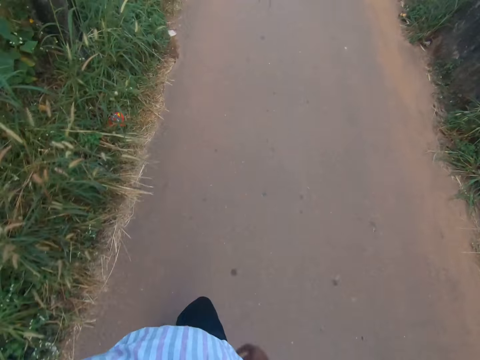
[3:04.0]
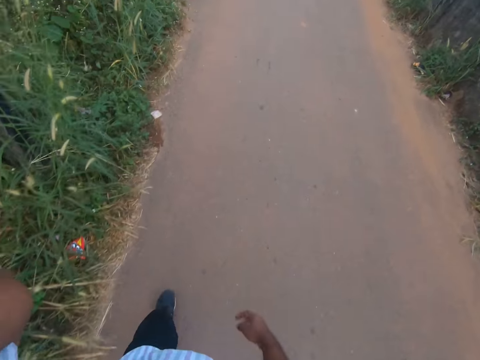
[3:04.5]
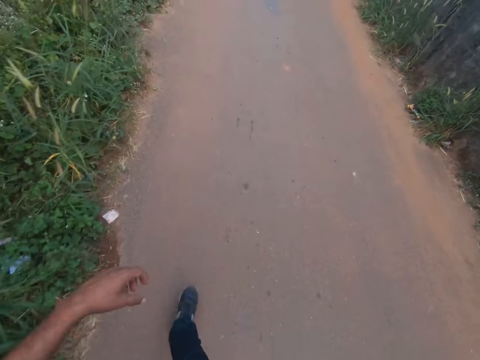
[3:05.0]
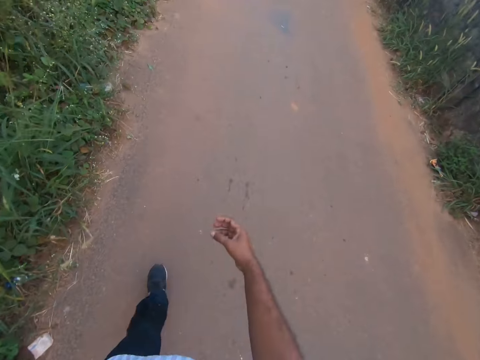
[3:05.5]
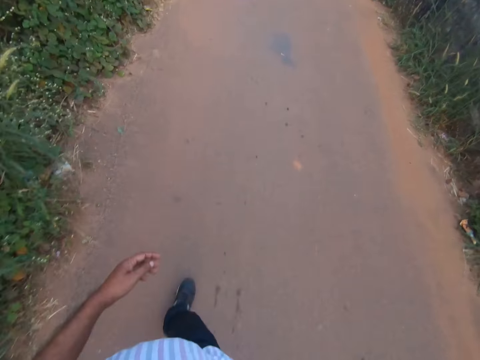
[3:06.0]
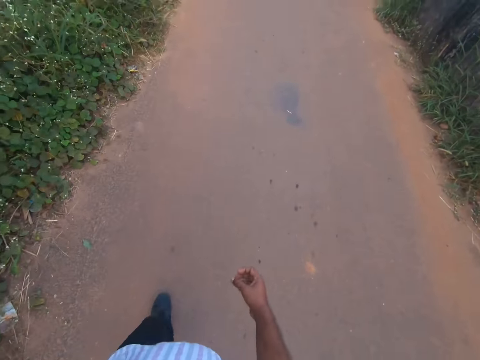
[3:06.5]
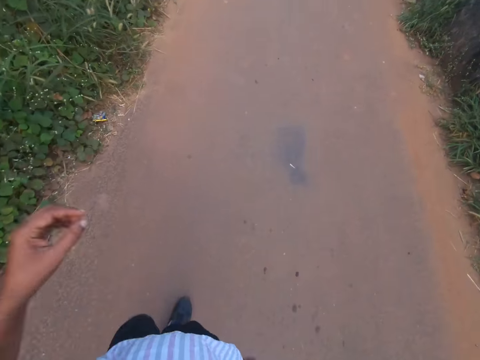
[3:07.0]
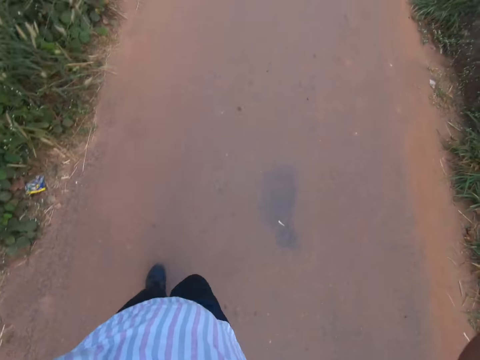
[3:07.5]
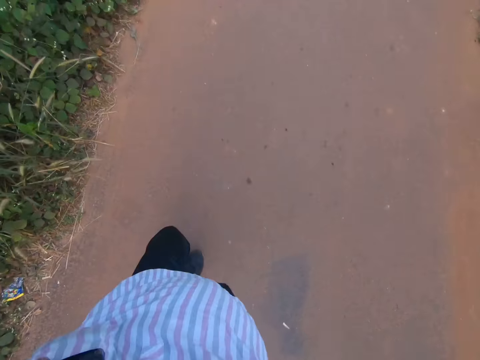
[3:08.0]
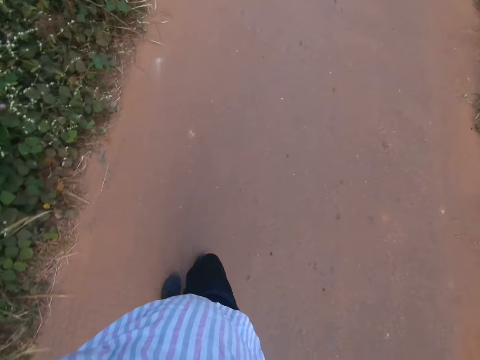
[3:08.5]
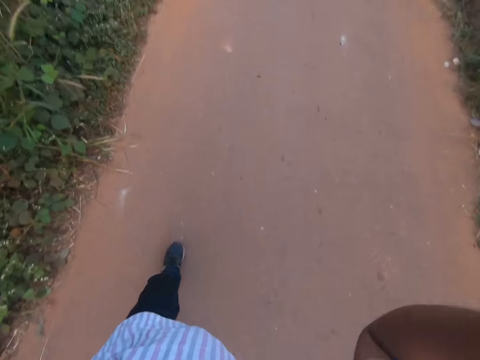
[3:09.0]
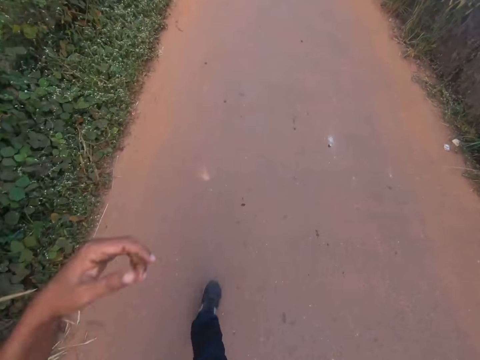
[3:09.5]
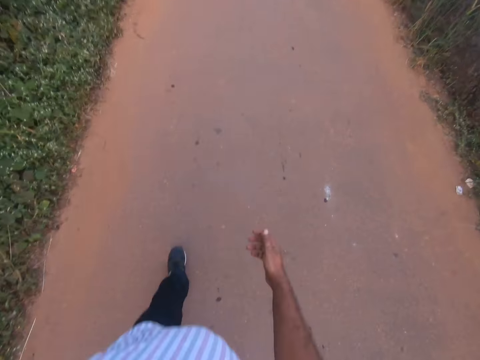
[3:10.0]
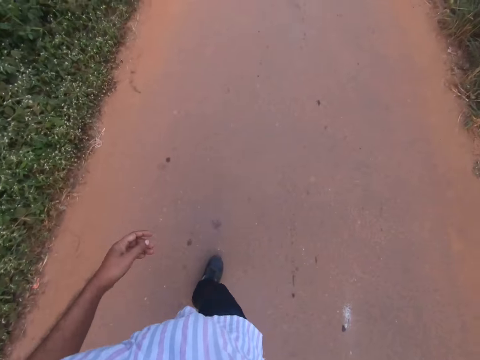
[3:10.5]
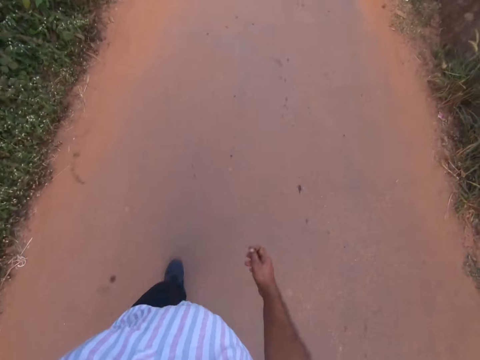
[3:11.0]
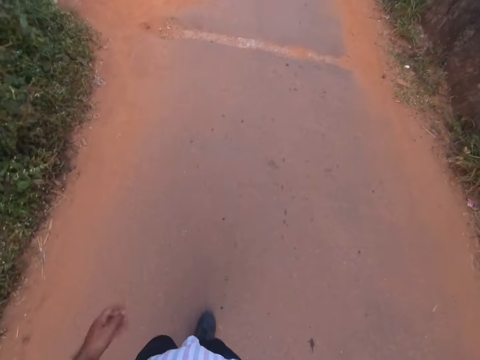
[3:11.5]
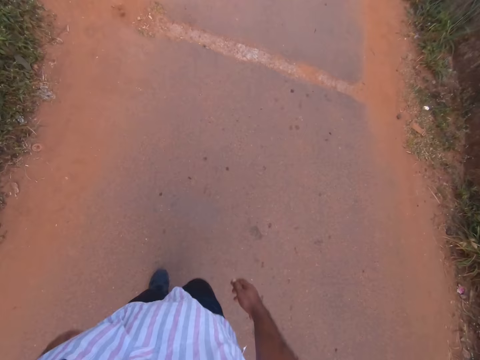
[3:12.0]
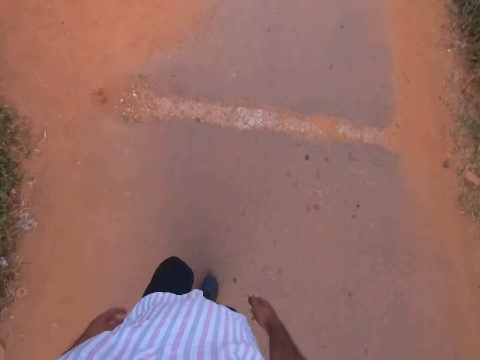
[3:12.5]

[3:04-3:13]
The camera wearer raises his left hand. He does something with his hand and walks around the area. He raises his right hand.

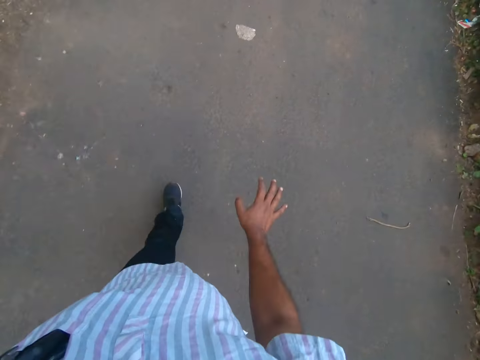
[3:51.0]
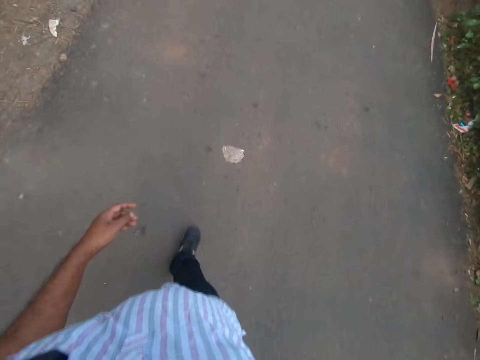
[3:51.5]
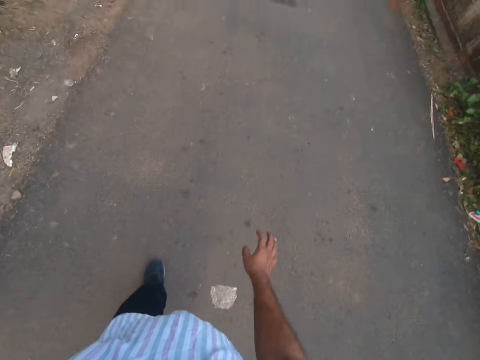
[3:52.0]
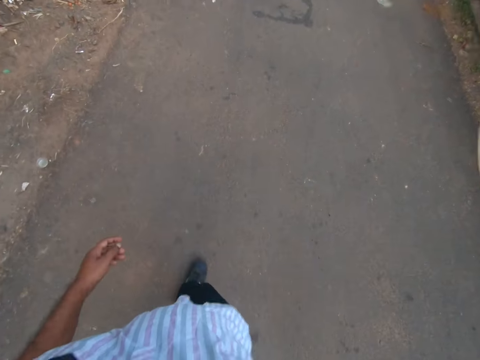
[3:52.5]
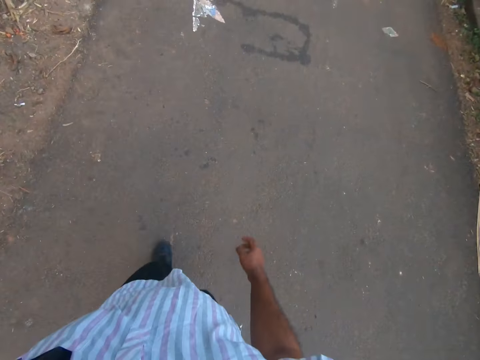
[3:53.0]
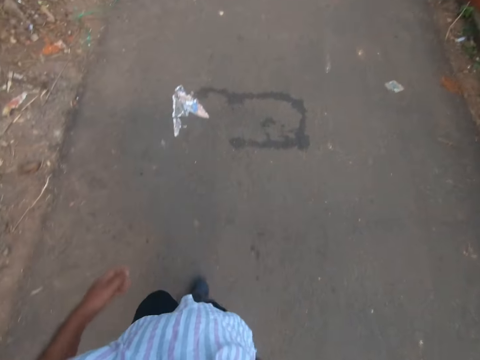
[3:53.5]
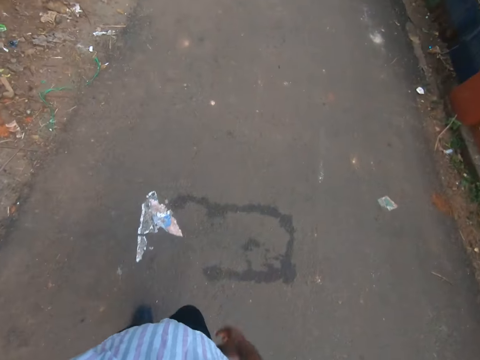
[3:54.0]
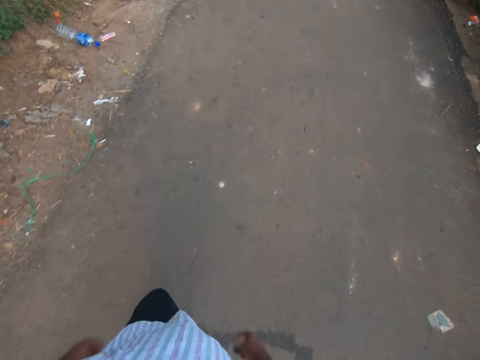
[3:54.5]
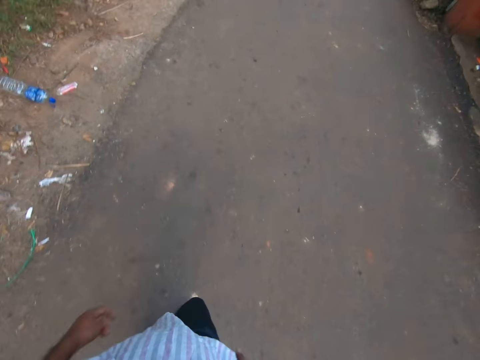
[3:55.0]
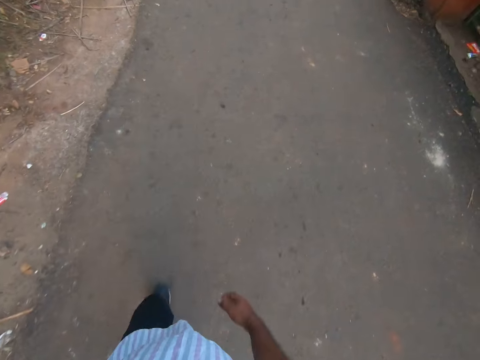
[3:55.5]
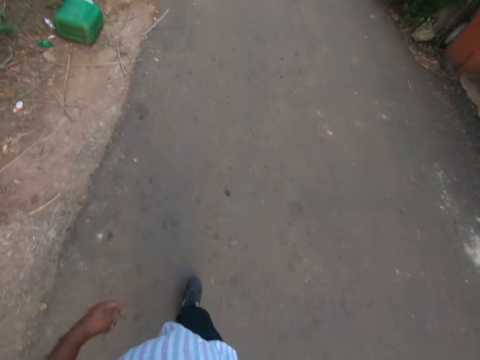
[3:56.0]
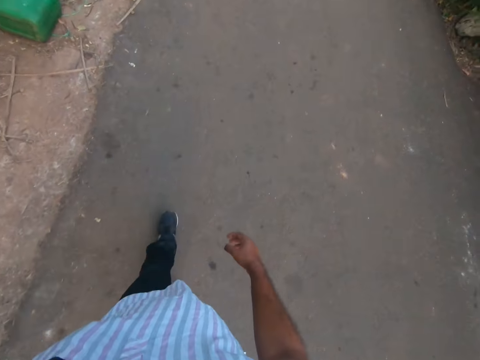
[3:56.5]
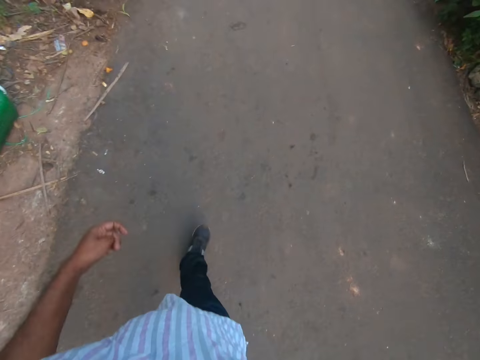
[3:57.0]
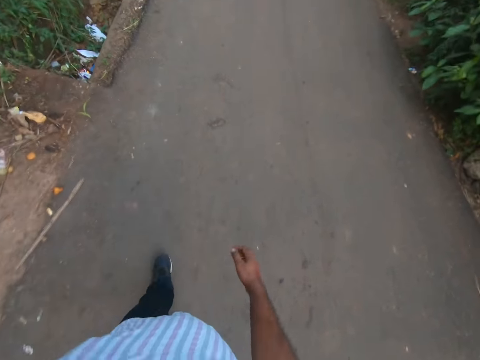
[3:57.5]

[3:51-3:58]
The camera wearer talks.

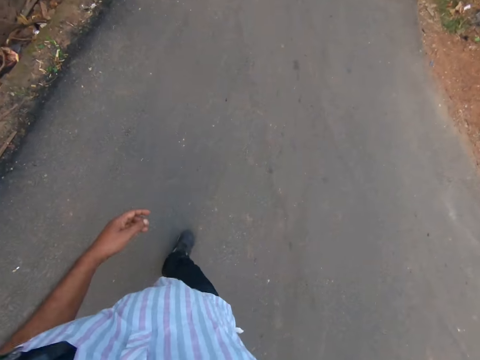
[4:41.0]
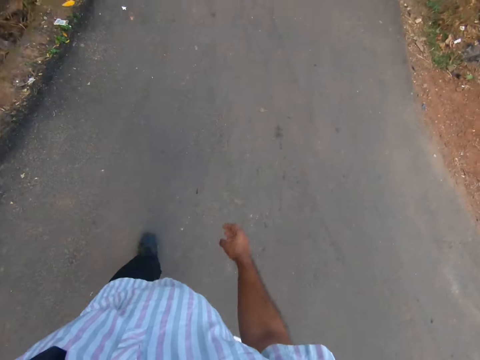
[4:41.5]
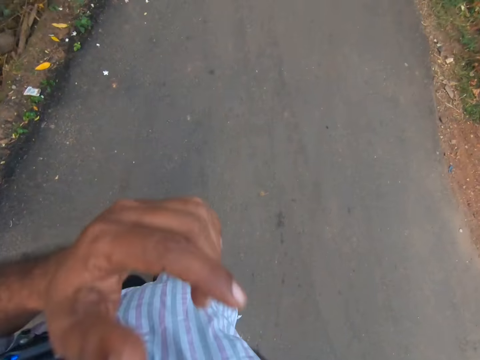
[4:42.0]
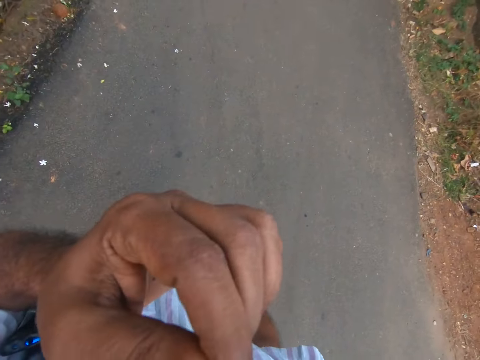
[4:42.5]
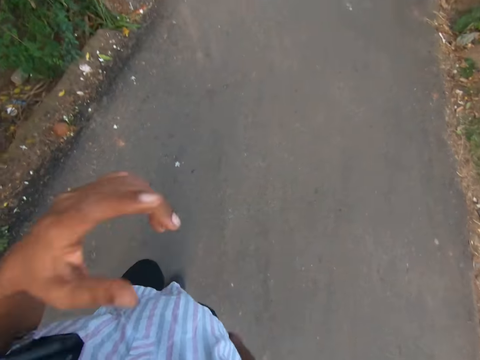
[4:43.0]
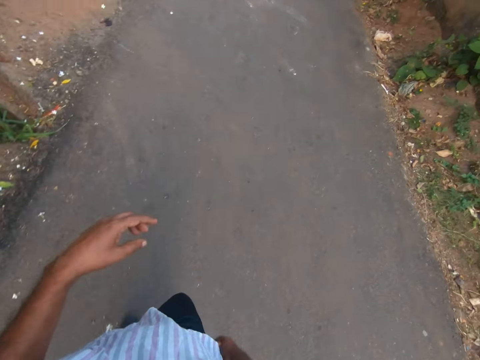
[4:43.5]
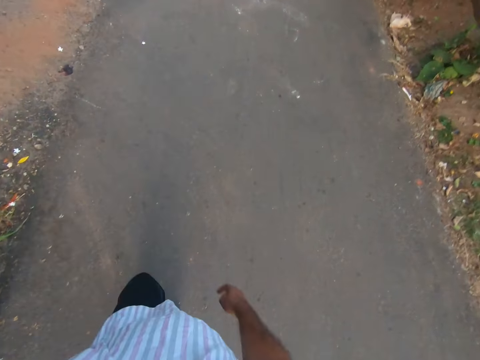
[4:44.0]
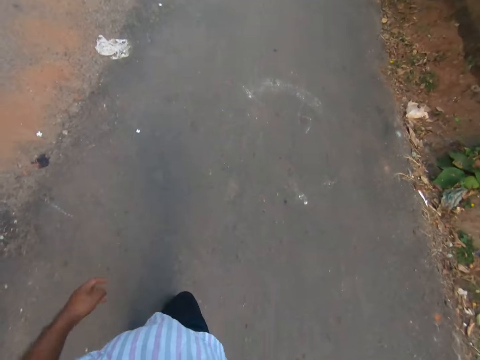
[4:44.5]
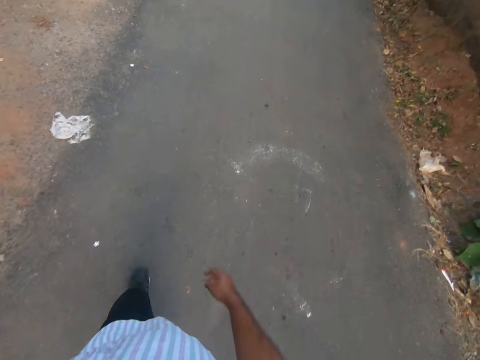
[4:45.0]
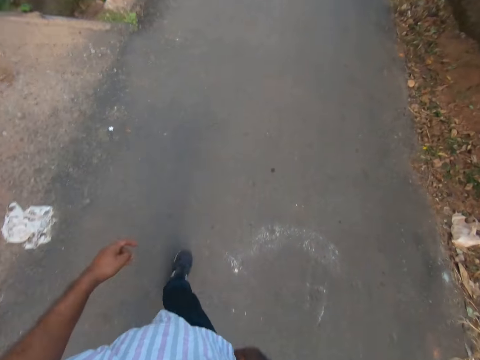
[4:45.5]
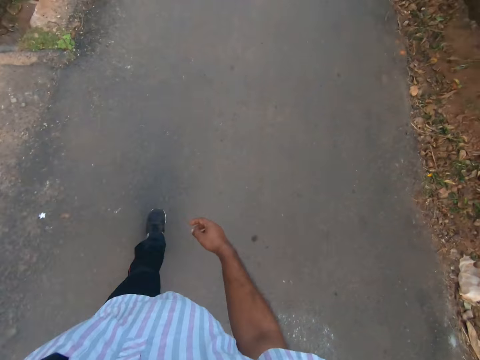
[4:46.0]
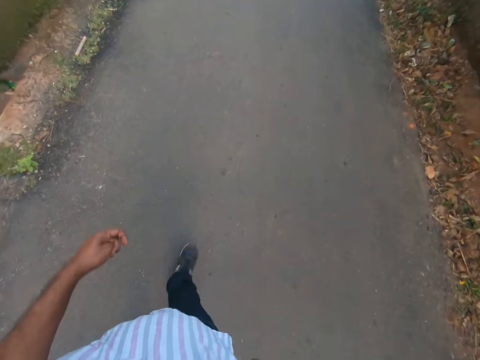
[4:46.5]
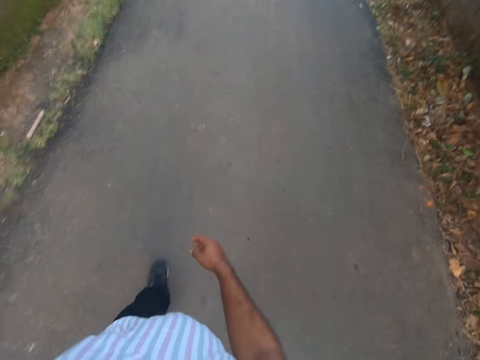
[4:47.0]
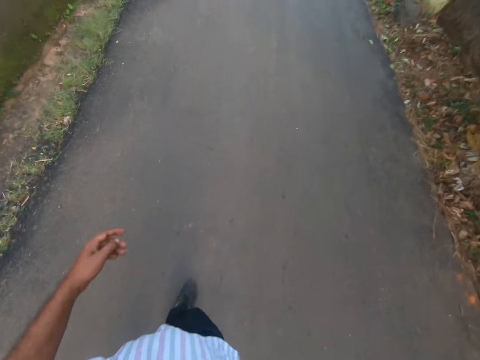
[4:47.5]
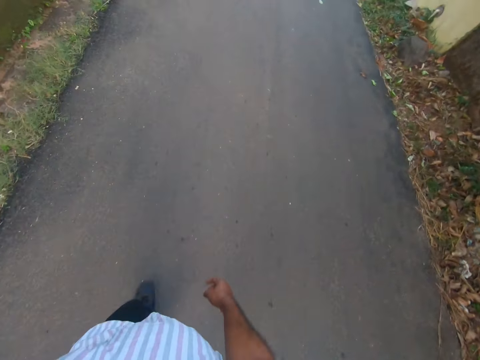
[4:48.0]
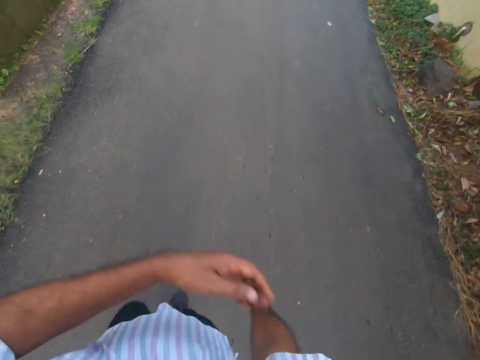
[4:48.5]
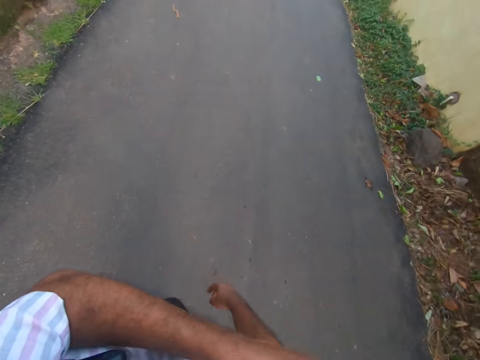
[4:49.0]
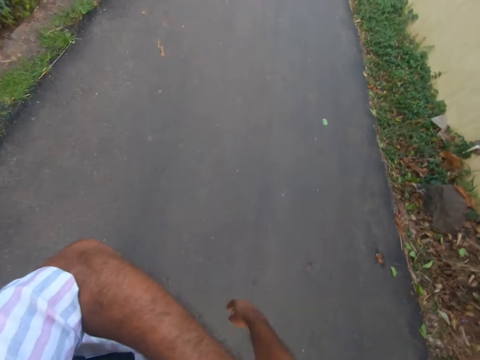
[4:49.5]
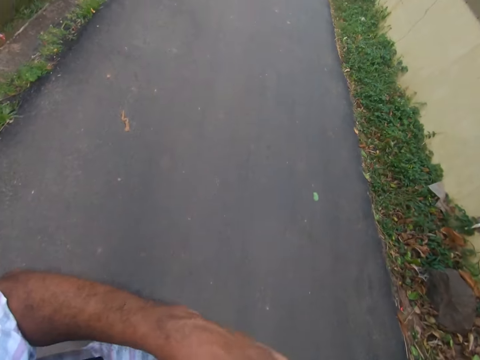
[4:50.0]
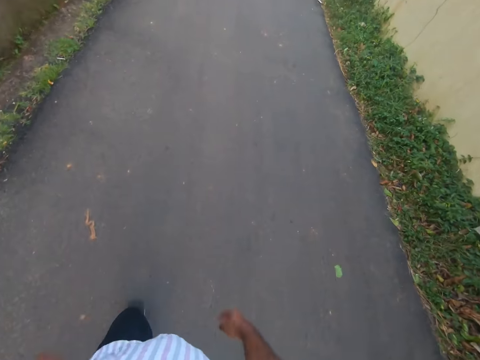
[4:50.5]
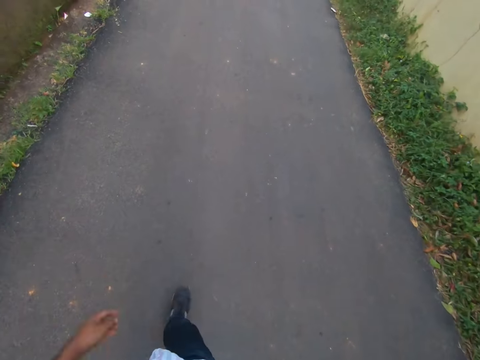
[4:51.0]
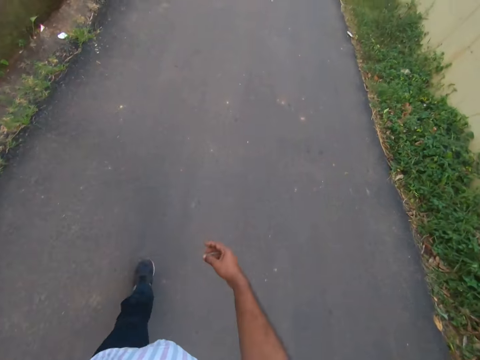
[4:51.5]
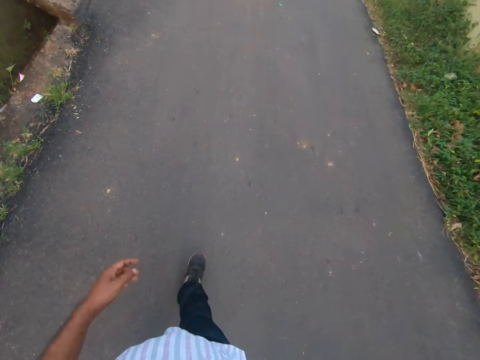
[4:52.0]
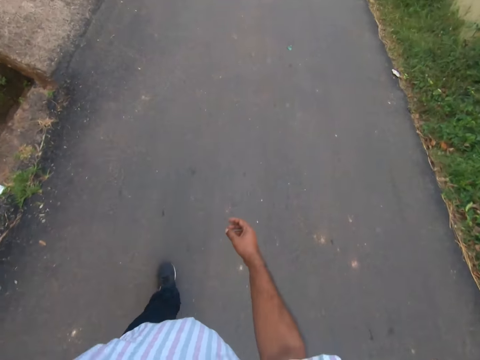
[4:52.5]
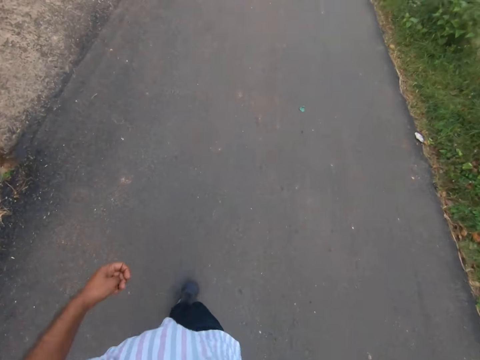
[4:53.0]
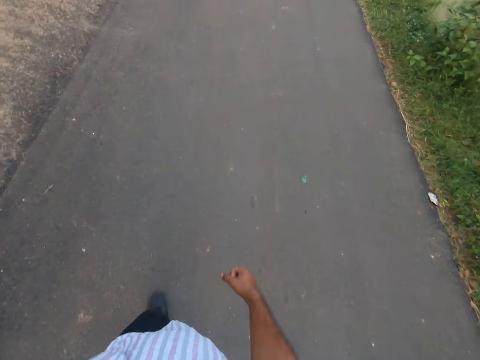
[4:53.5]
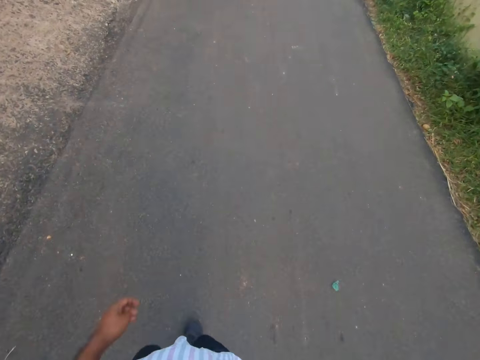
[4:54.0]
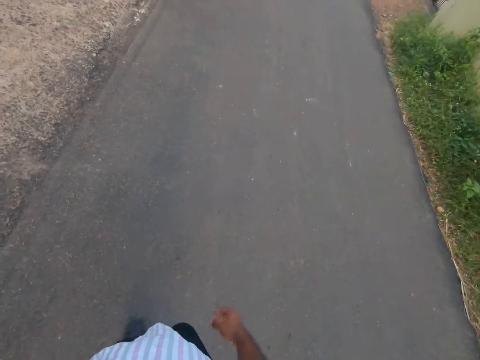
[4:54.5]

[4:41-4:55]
The camera wearer does something with his hand. He raises his left hand. He walks around the area. He moves his hand. He stretches his hand and walks on the road.
